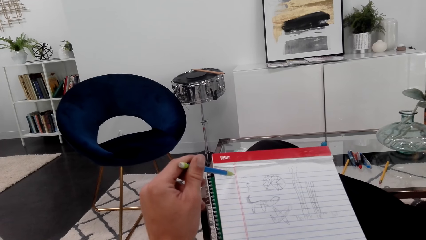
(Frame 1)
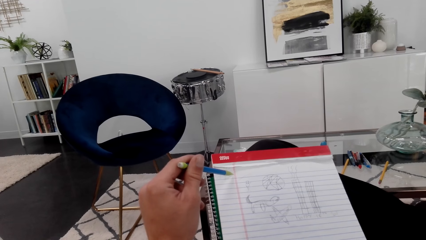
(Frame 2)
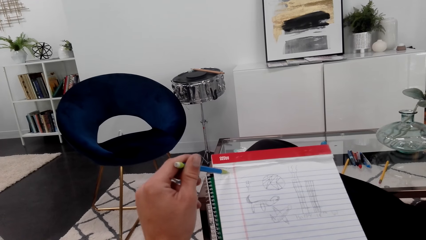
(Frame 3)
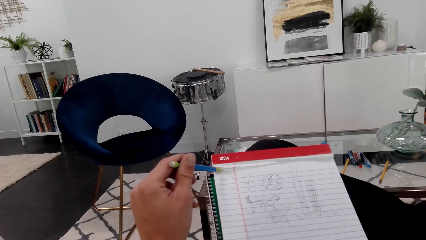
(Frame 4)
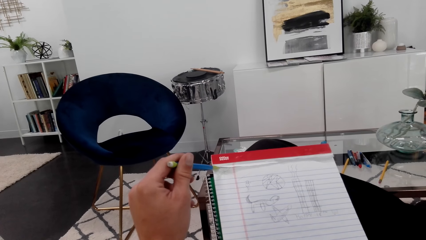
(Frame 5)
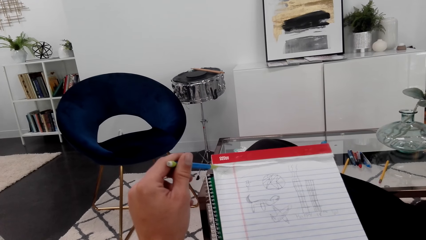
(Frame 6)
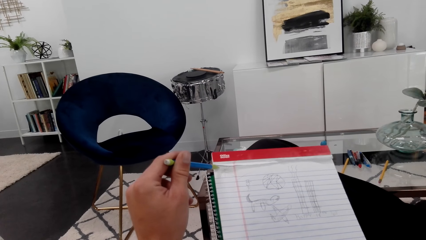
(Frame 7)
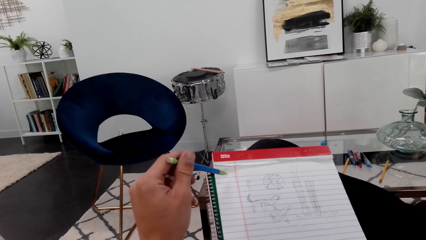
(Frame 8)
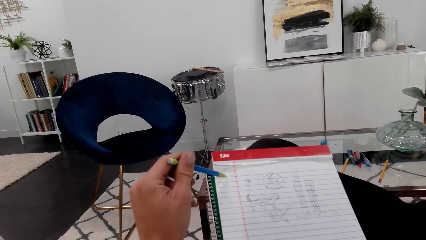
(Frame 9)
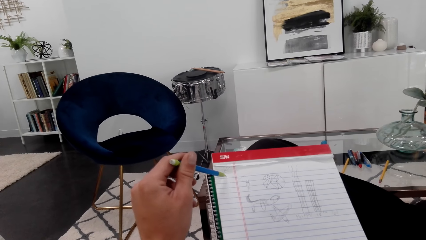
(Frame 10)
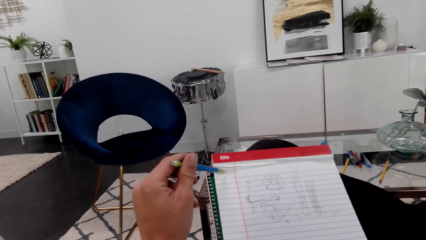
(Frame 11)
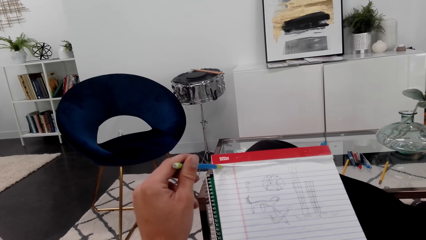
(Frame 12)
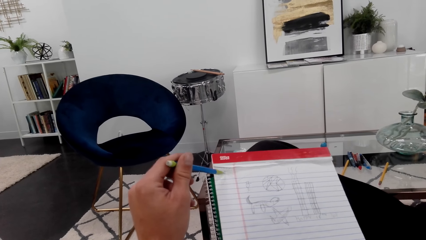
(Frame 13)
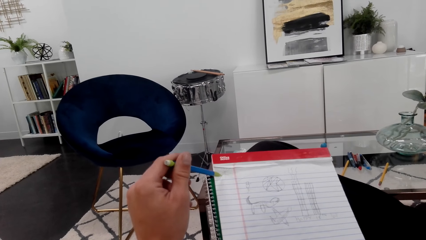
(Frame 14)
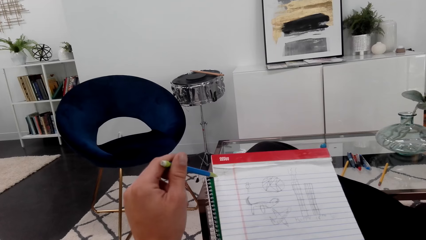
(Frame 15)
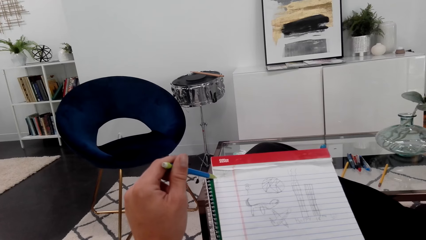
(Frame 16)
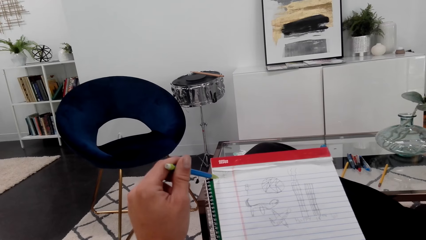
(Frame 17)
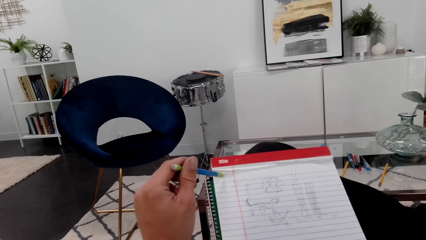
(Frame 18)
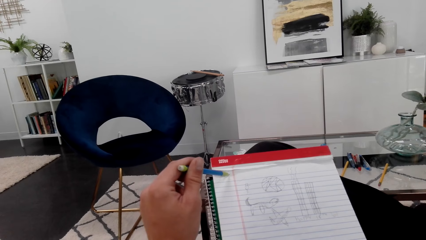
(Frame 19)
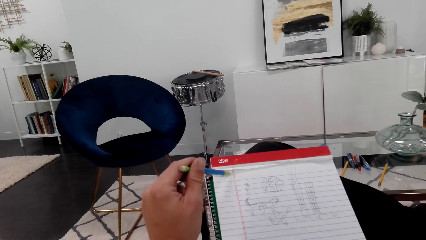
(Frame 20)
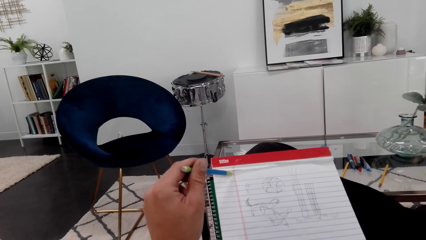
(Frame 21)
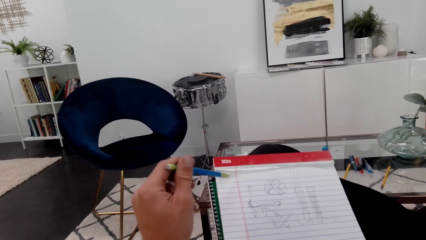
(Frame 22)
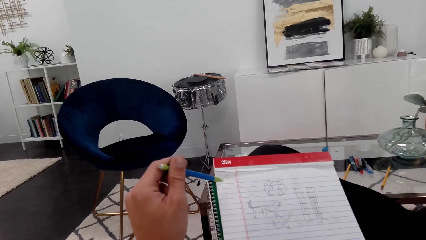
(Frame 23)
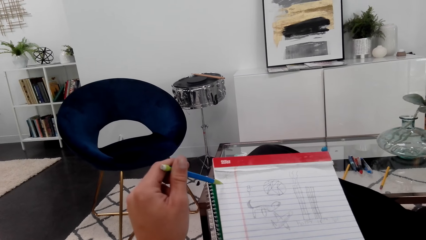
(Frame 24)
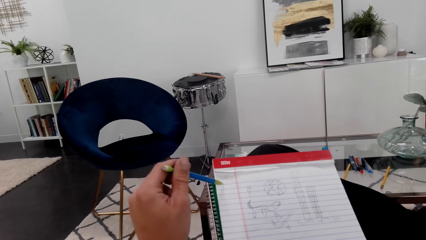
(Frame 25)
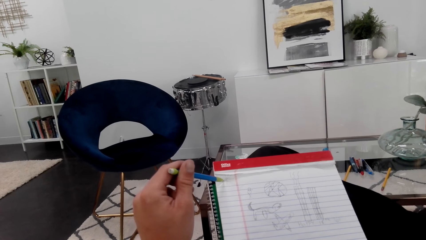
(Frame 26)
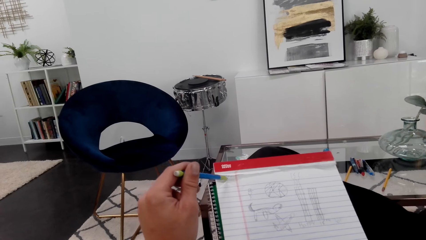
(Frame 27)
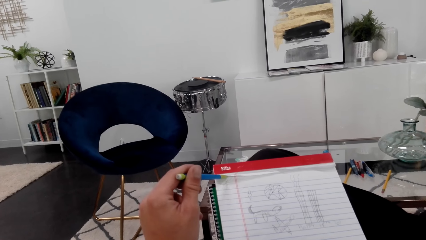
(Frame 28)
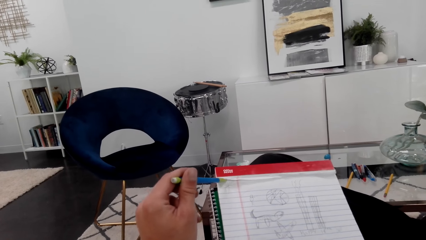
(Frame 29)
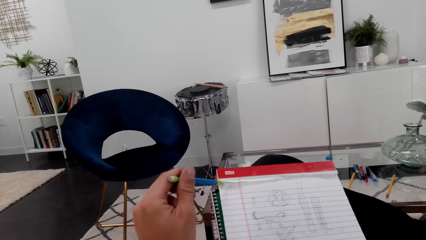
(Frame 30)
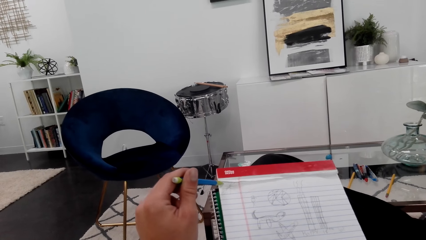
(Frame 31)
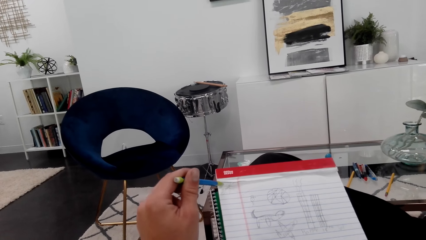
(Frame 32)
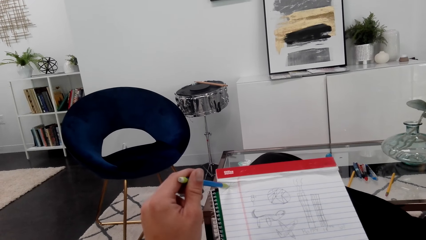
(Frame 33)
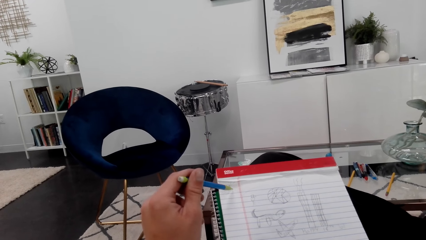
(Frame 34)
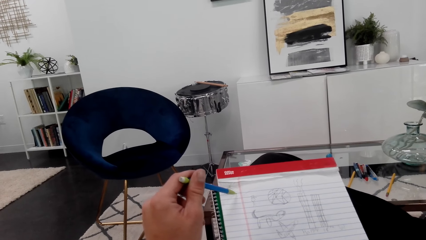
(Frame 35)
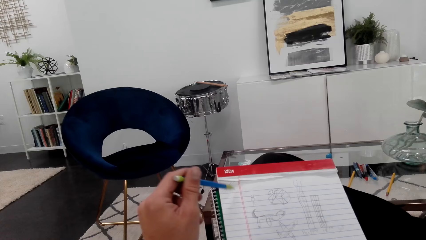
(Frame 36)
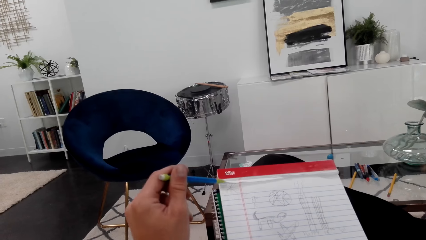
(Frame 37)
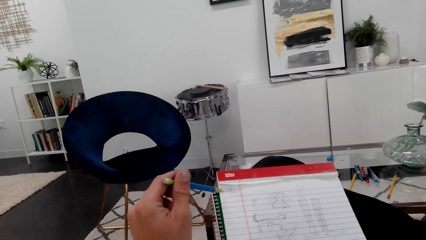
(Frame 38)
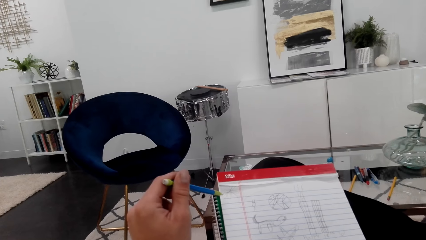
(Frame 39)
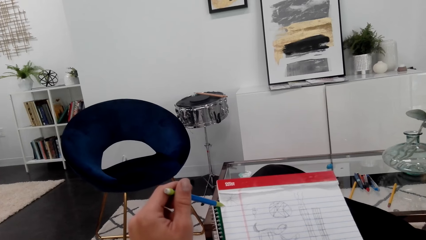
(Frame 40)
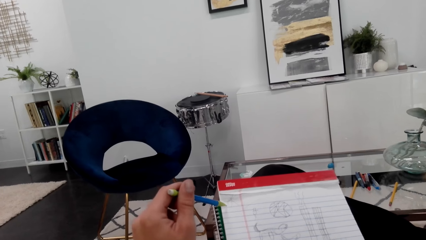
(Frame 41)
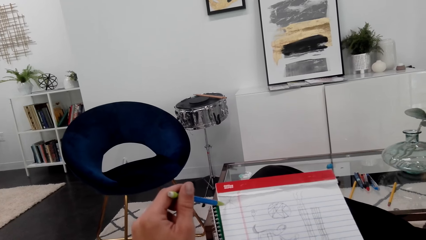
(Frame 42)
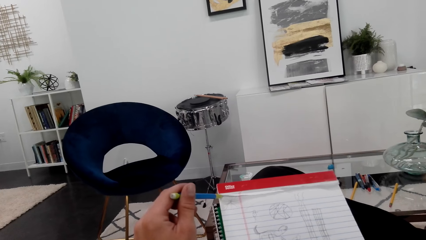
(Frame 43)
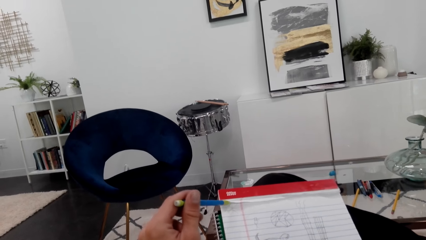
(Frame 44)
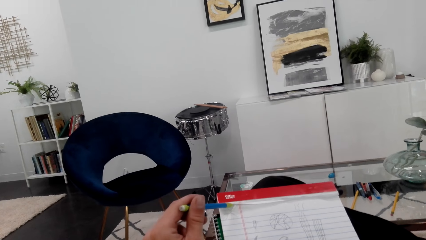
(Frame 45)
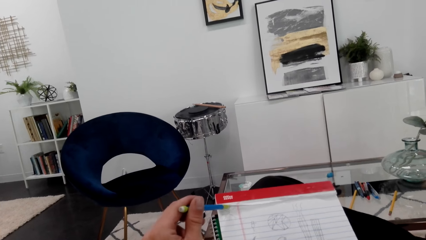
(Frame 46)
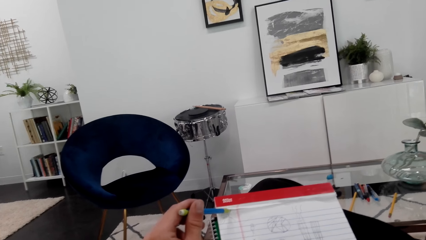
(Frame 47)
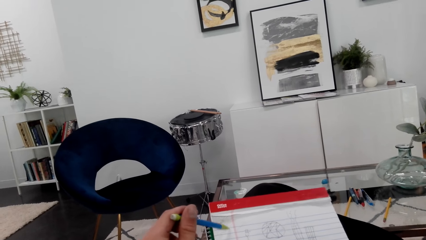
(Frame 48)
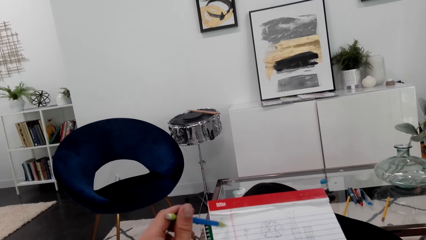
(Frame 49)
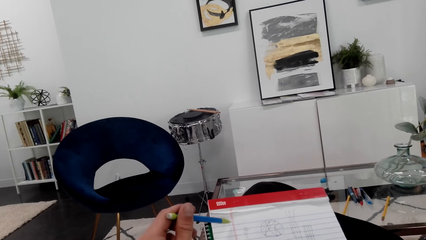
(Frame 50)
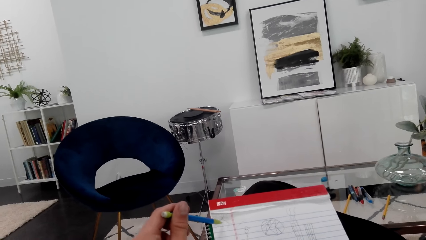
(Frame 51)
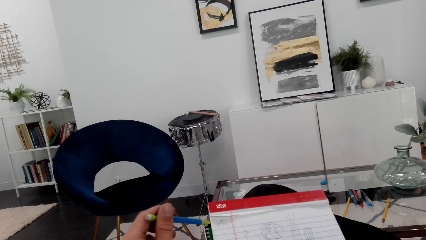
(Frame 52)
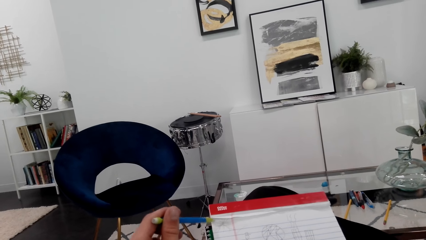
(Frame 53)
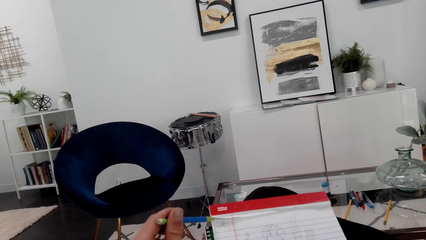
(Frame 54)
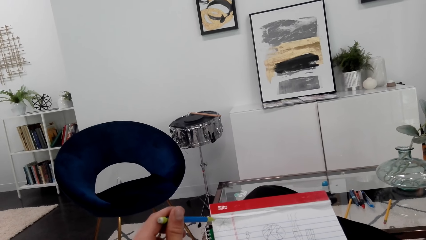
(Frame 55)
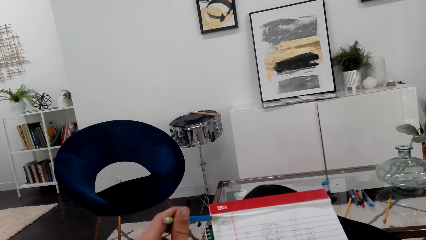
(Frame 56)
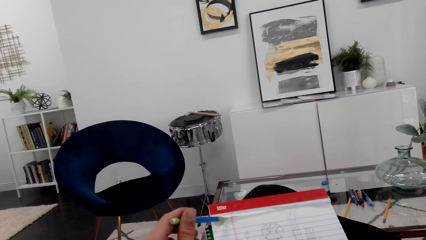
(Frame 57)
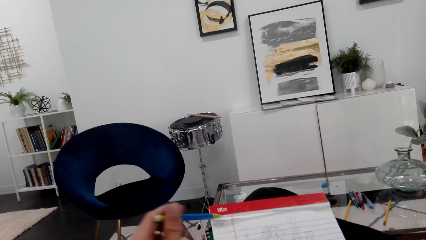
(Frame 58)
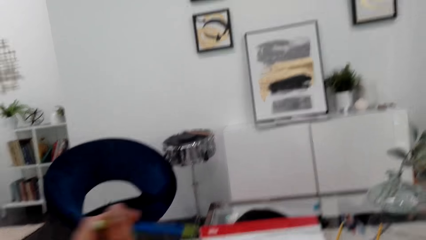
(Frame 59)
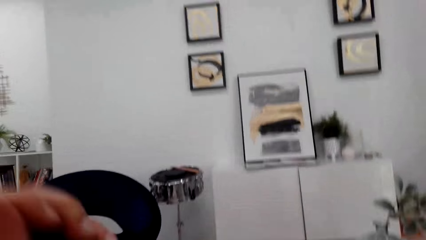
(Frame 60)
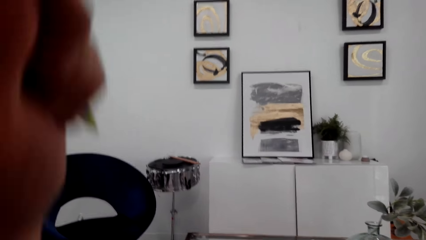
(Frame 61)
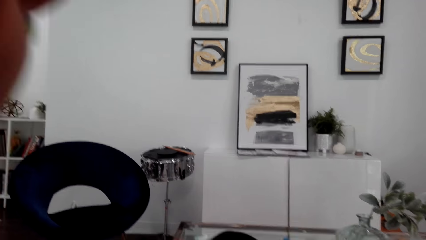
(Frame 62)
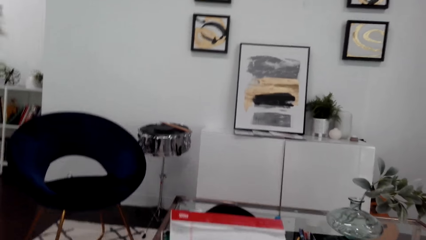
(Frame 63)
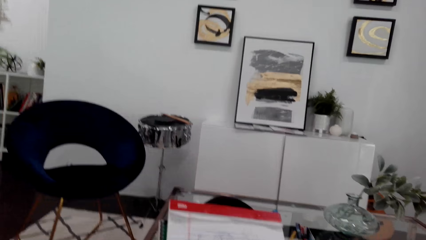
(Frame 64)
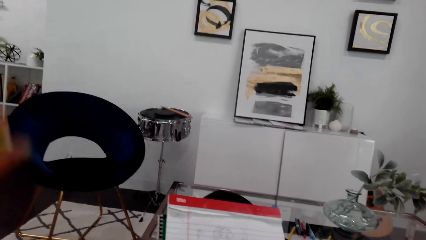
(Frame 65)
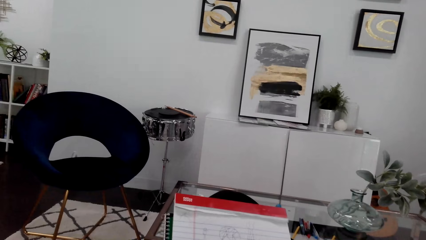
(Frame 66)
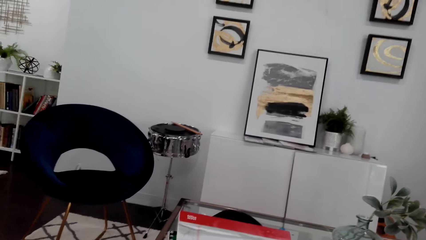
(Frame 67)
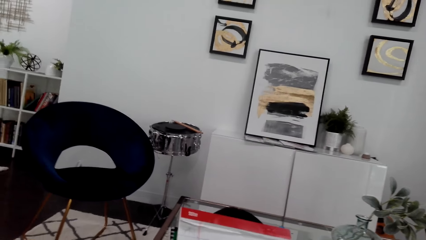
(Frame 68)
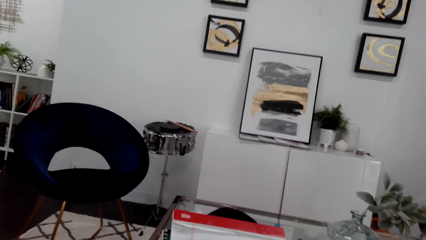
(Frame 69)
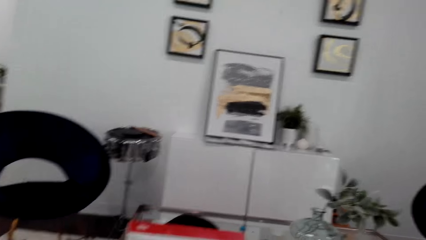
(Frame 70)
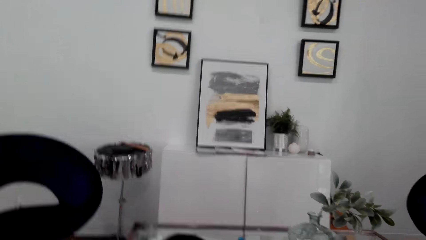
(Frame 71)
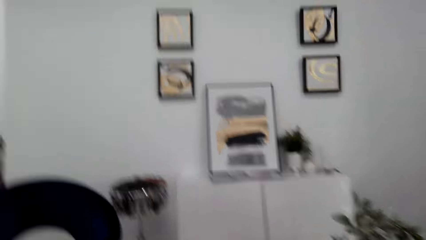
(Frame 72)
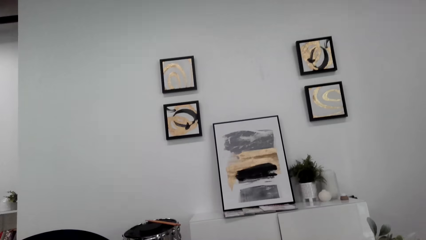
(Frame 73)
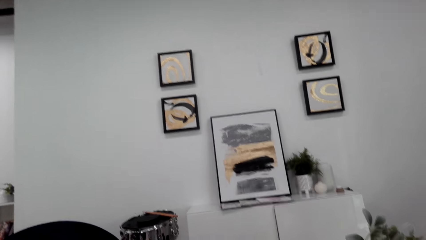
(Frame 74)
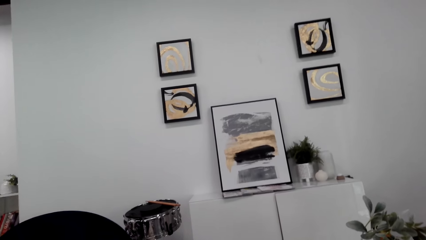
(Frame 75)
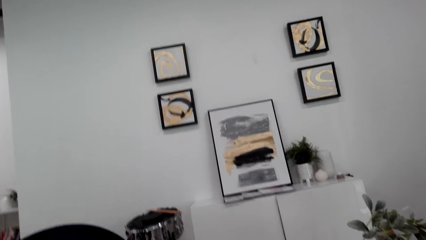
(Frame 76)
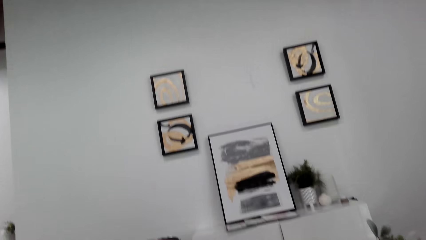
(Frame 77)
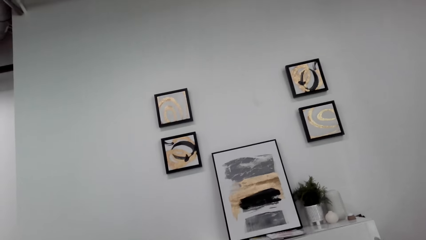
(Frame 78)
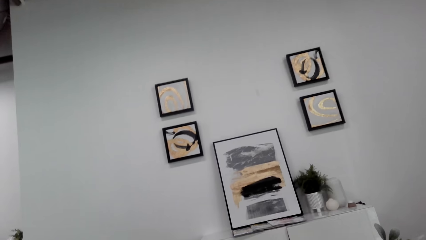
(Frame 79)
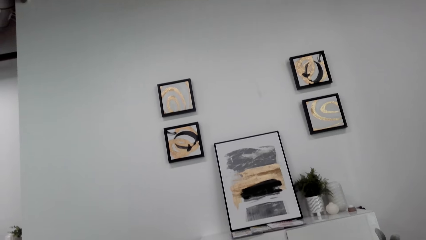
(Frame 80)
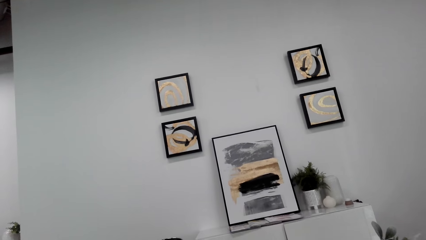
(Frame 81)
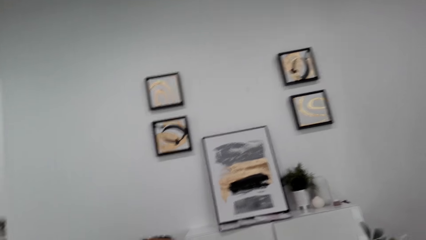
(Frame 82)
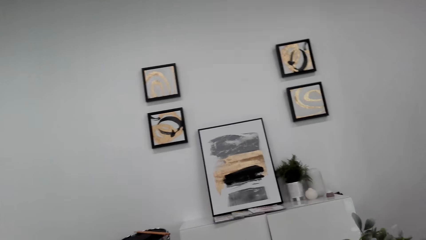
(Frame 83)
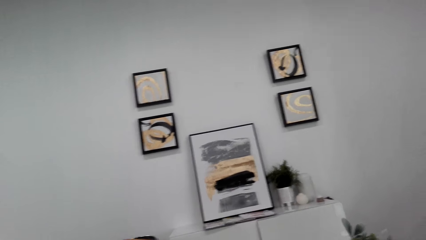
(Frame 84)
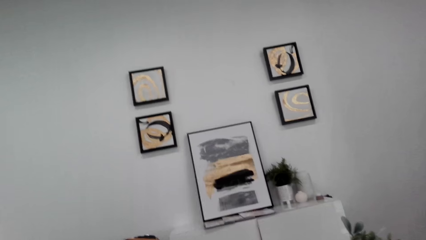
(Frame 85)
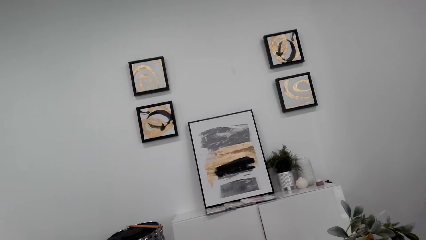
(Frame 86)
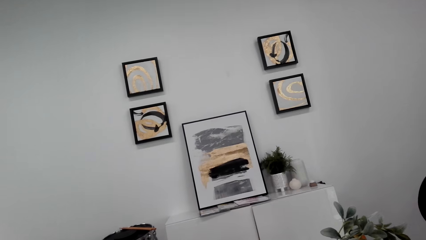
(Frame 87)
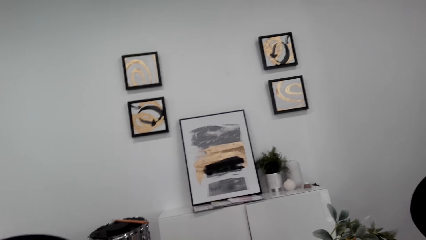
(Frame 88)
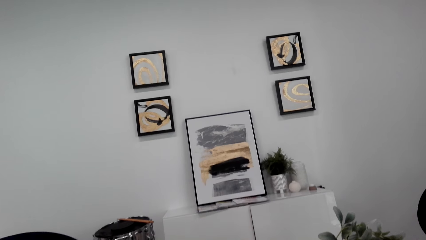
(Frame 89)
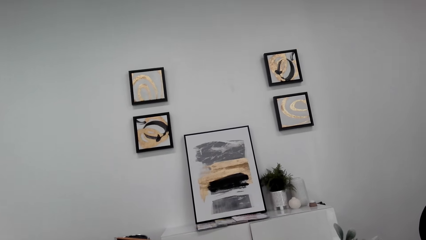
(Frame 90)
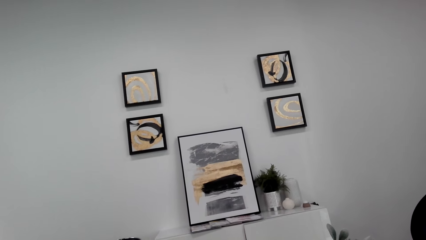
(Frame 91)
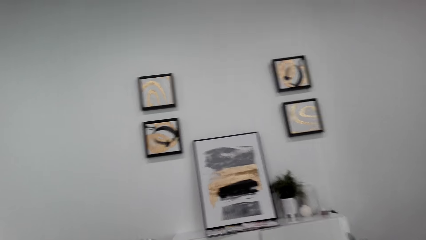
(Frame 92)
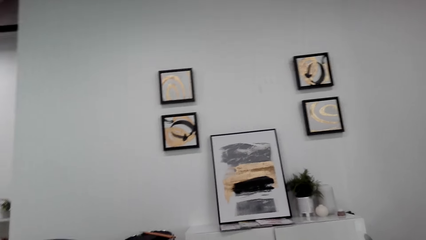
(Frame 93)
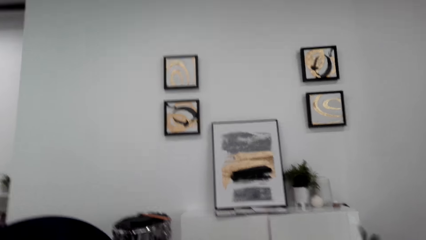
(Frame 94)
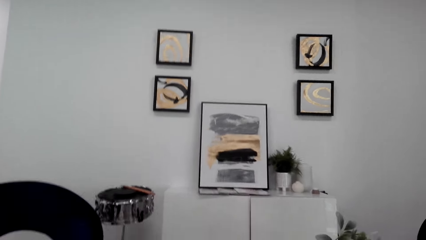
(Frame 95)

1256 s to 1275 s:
The camera wearer adjusts the camera. They look around and look up.
